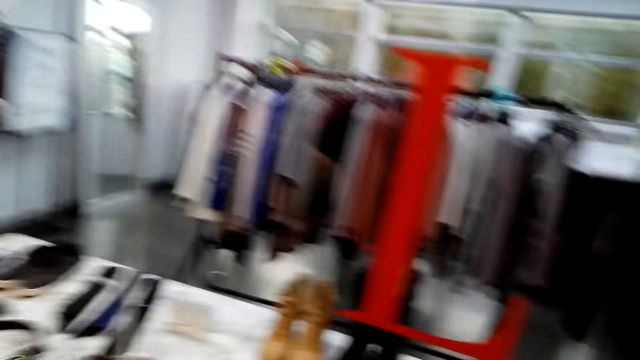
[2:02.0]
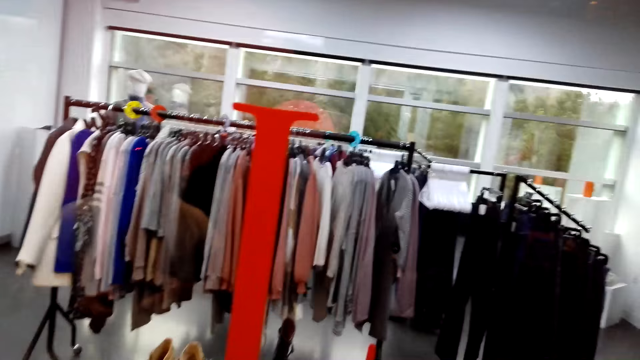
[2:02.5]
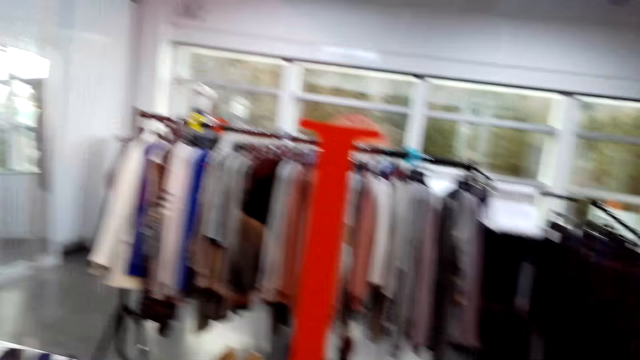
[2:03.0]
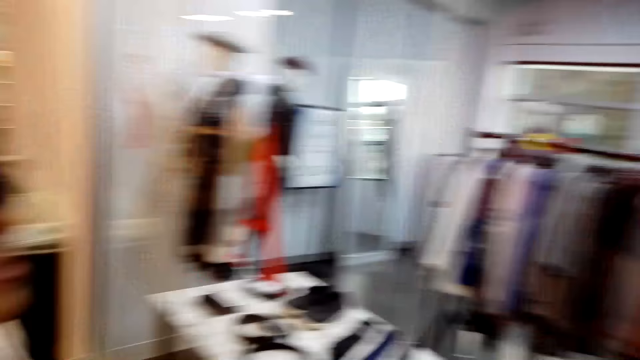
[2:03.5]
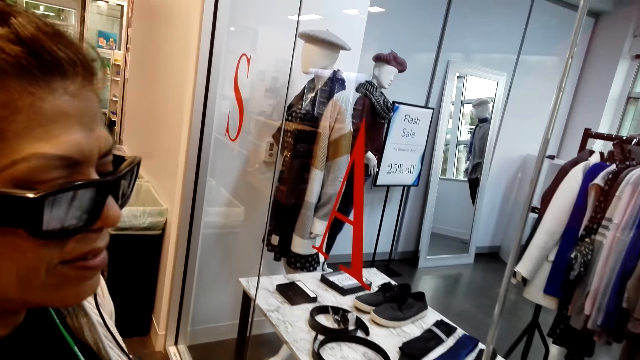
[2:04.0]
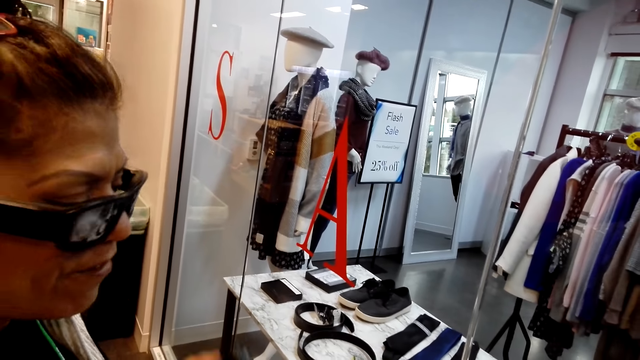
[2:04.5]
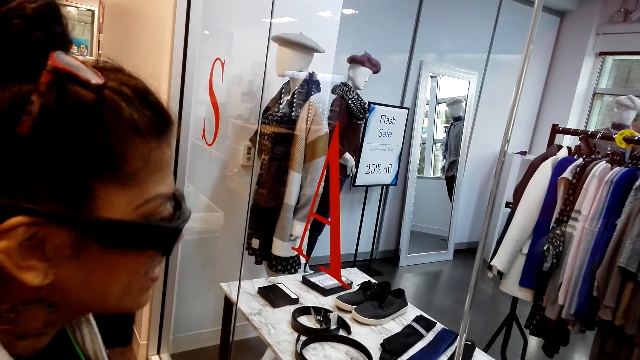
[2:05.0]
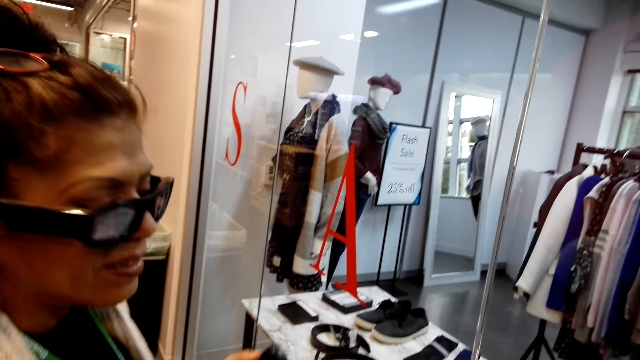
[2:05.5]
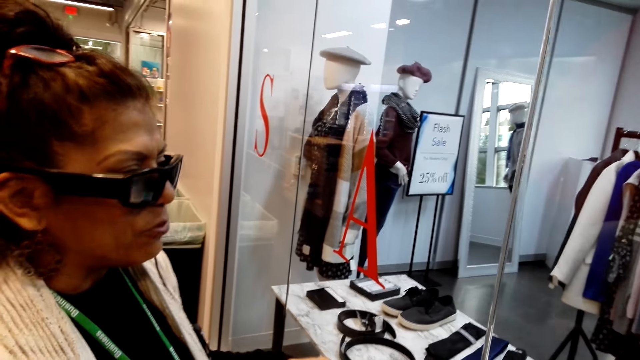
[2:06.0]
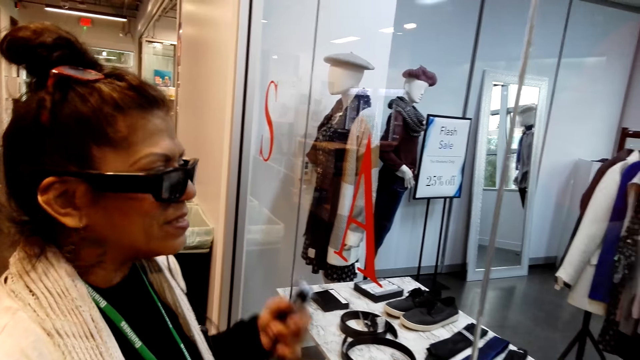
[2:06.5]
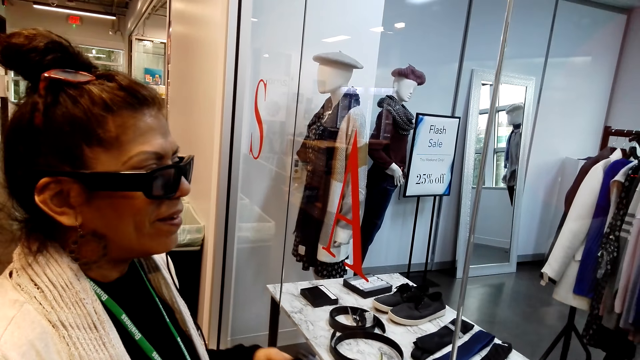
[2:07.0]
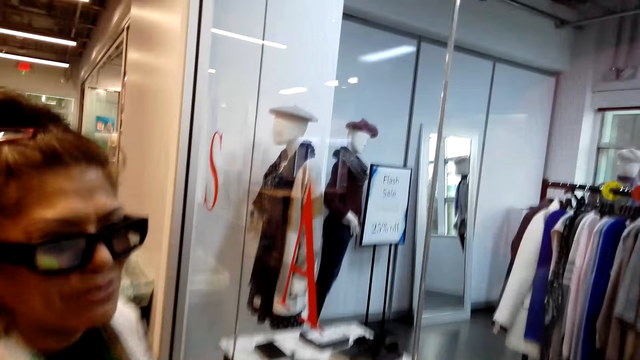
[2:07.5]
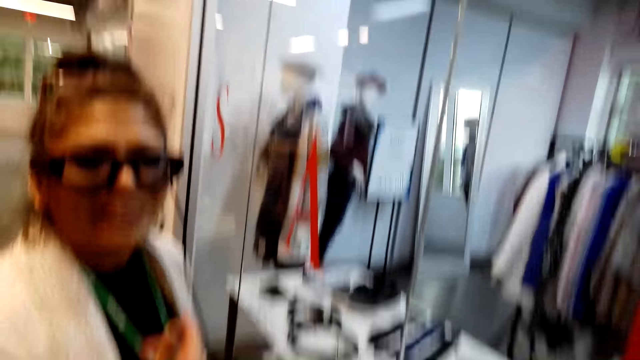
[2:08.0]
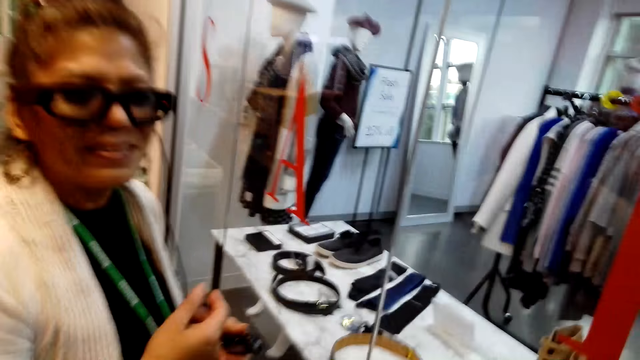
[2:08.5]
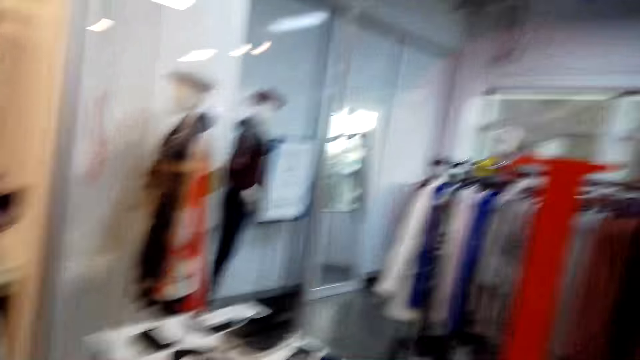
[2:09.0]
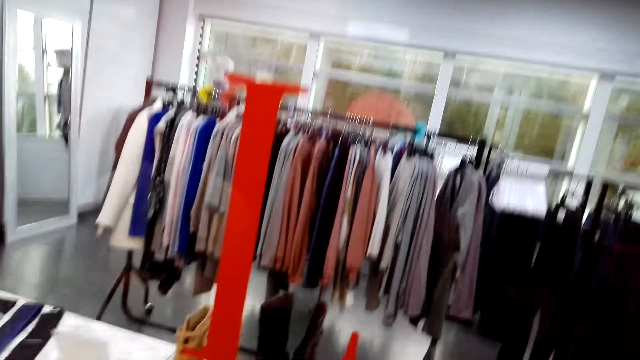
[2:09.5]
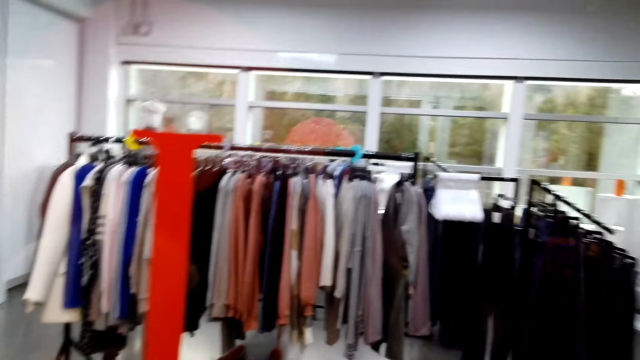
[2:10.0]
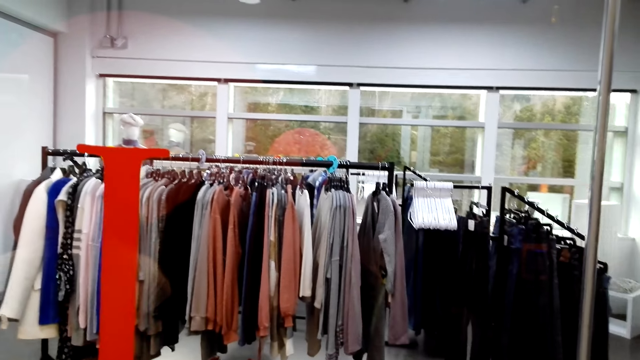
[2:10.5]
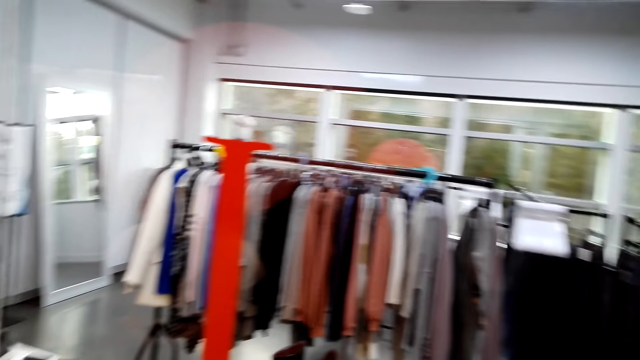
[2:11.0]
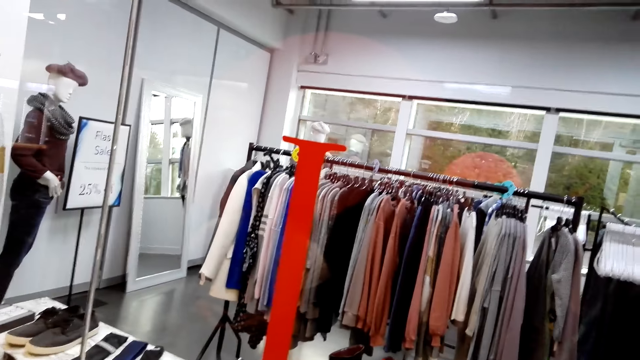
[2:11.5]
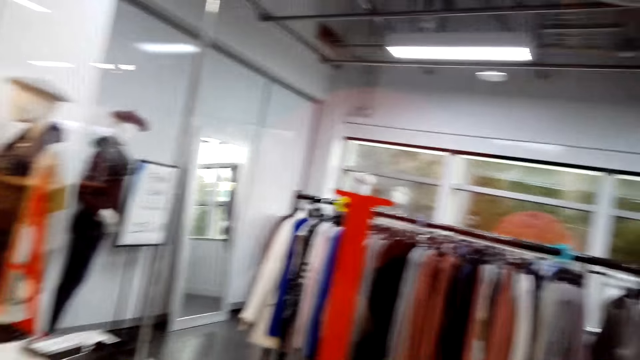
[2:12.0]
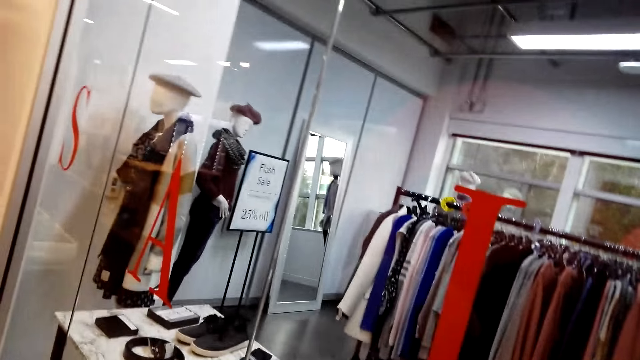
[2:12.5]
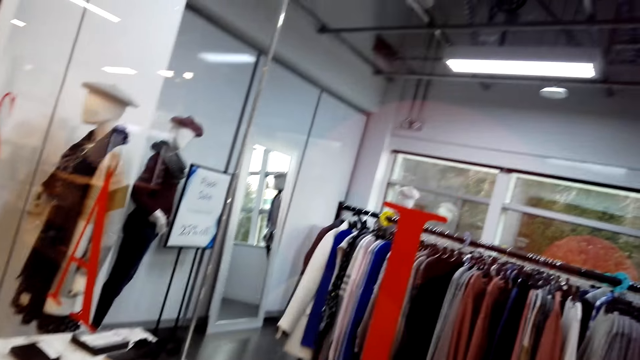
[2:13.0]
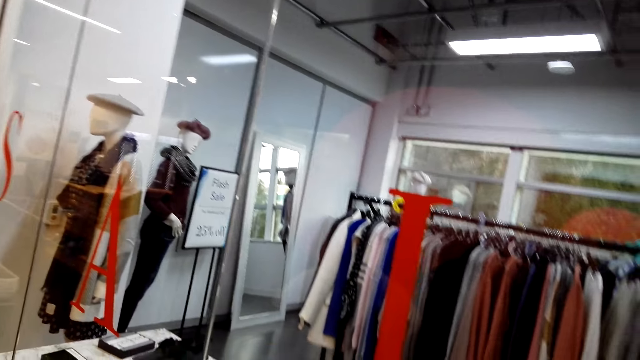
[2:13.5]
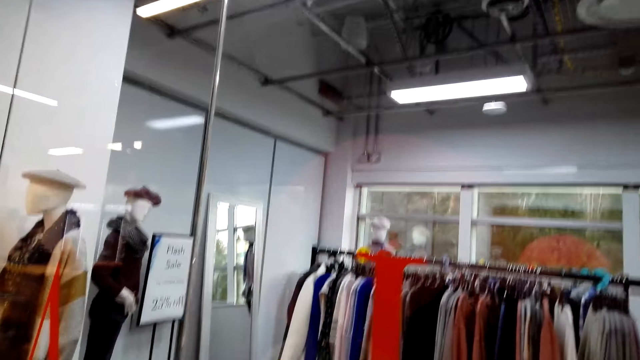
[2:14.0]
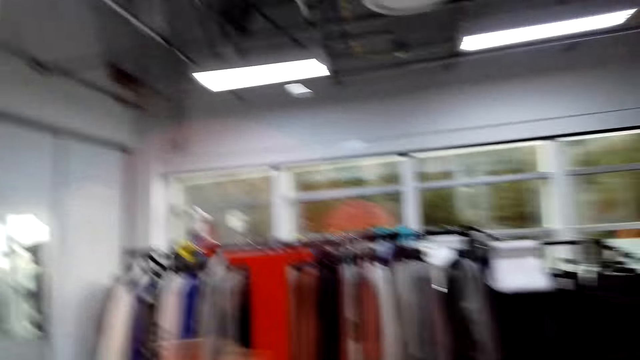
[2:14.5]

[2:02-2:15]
The camera wearer looks around. The woman lifts her hand, lowers her hand and talks with the camera wearer. The camera wearer looks around the boutique.

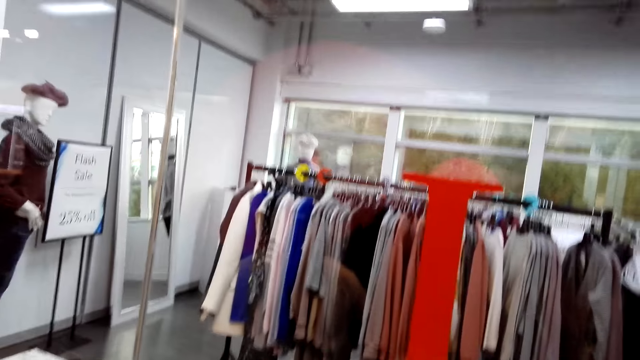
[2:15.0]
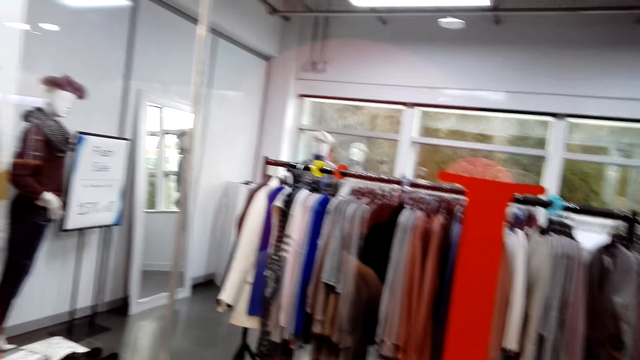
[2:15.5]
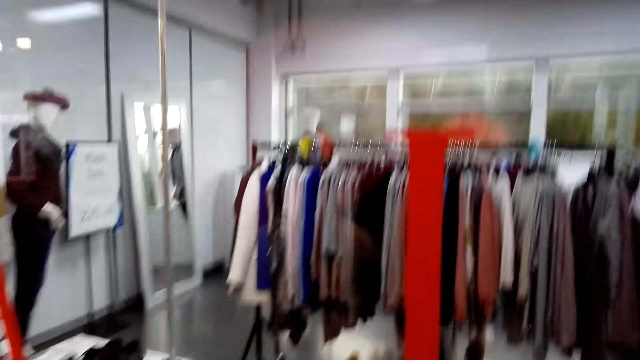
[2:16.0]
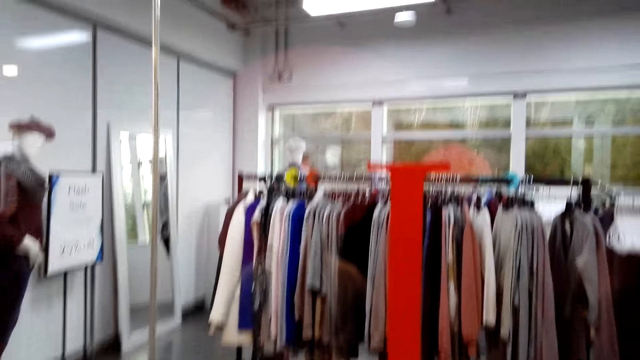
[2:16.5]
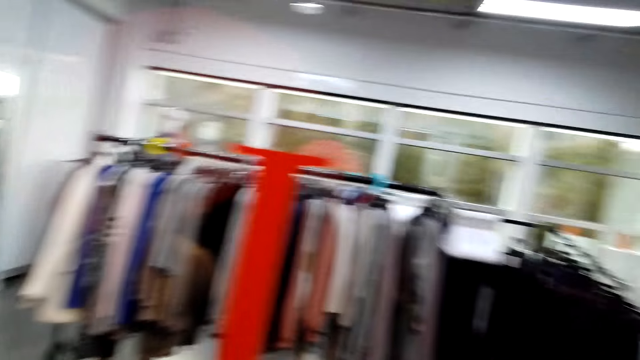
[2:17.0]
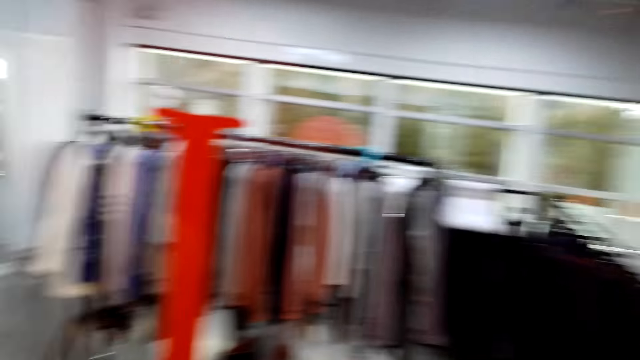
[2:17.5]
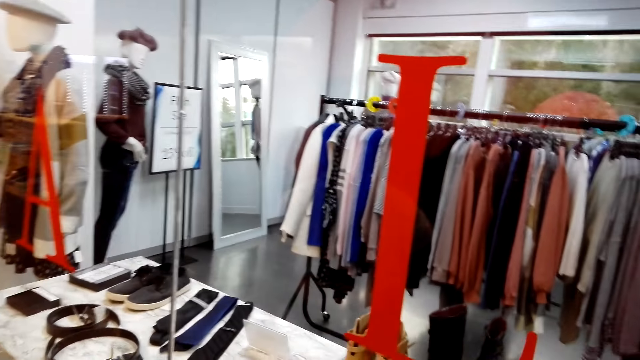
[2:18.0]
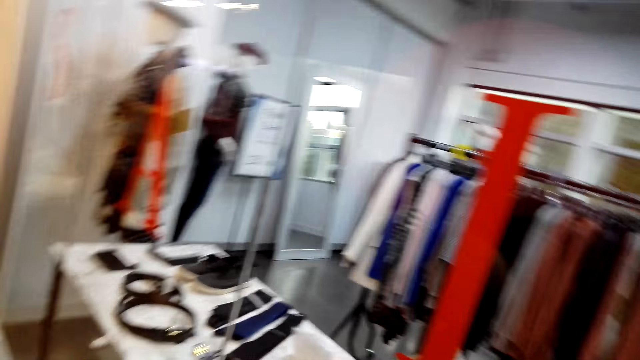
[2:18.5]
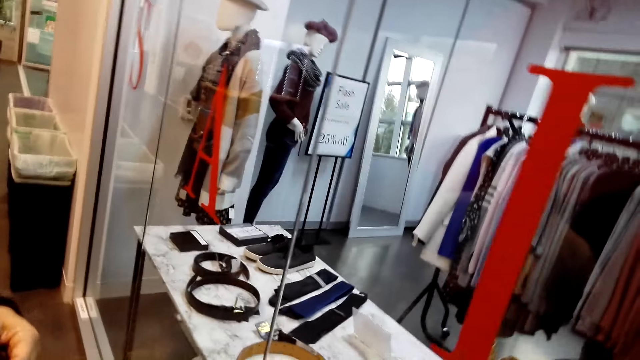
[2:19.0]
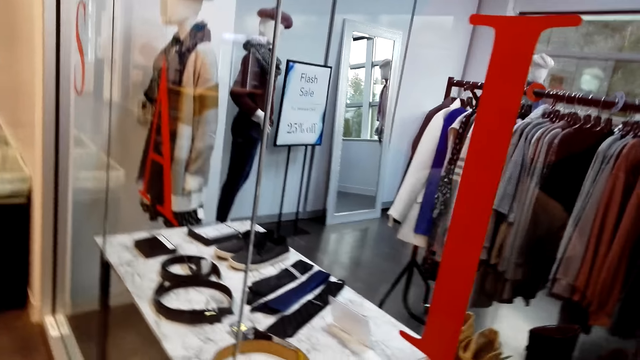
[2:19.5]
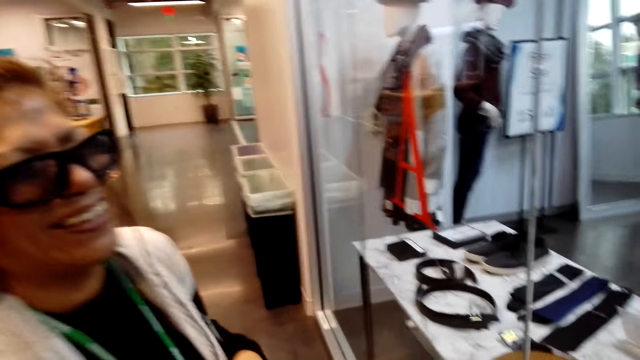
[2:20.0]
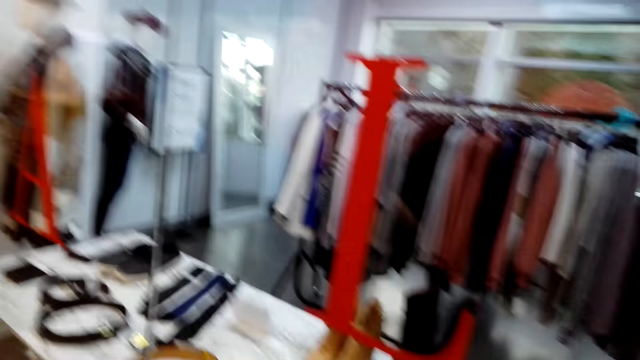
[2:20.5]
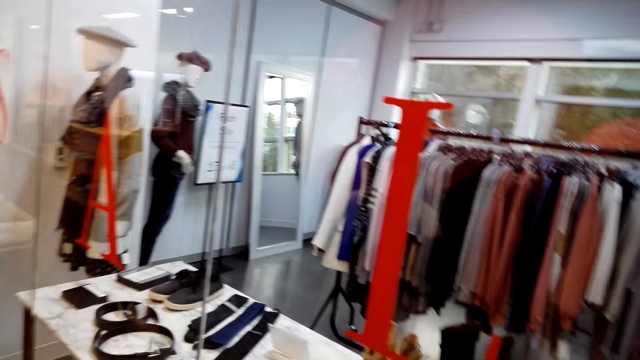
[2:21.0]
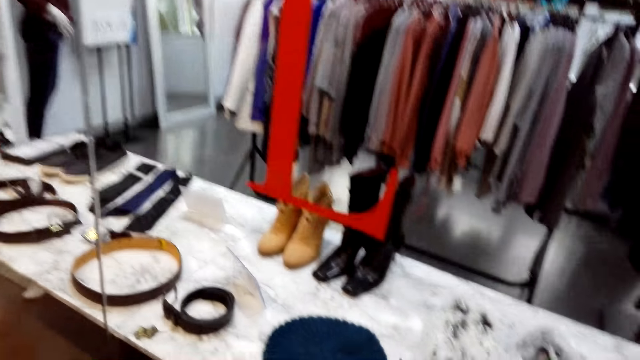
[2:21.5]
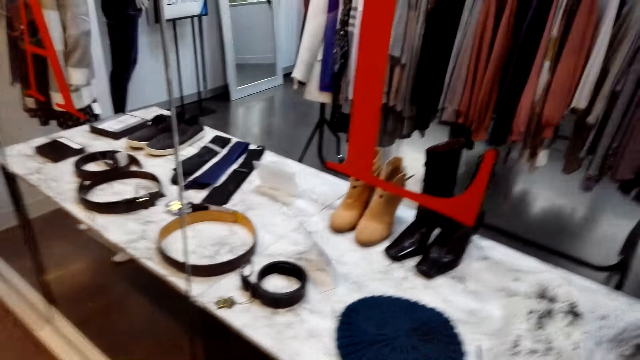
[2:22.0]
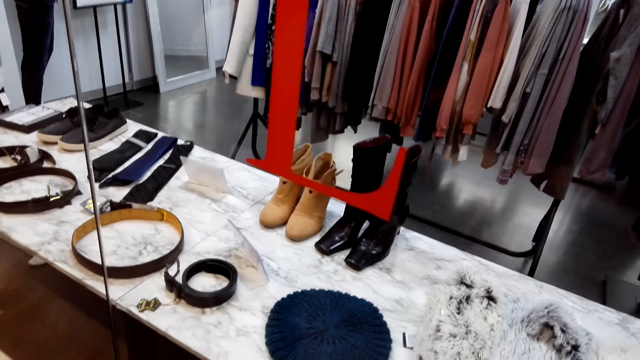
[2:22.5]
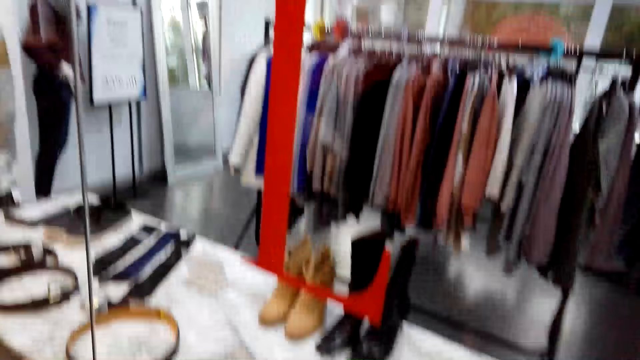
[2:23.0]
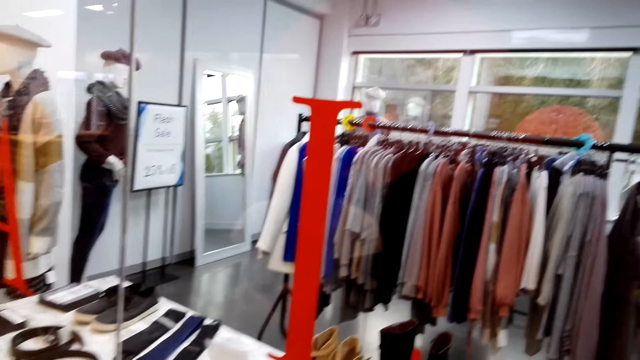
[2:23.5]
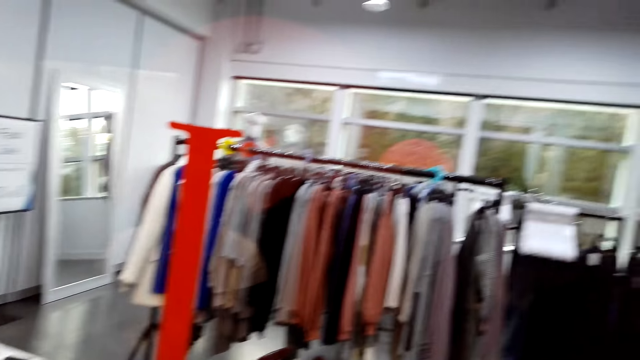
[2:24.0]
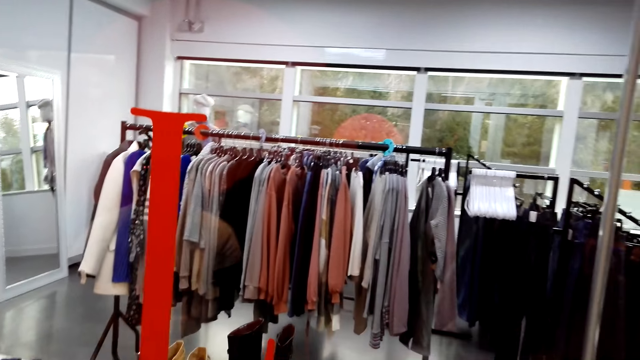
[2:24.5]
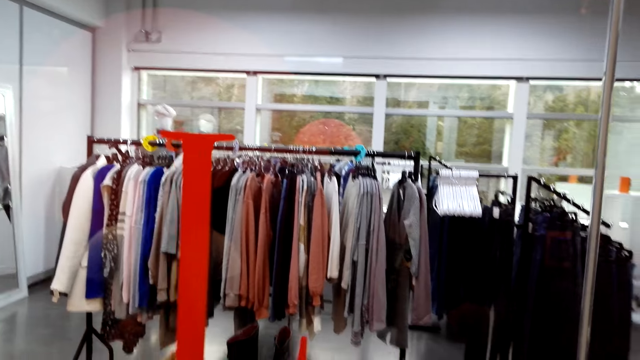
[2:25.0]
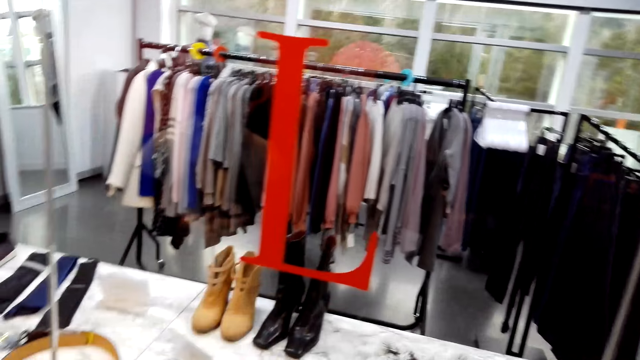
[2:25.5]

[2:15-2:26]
The woman laughs and talks with the camera wearer. The camera wearer looks around the boutique.
